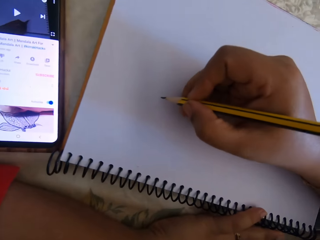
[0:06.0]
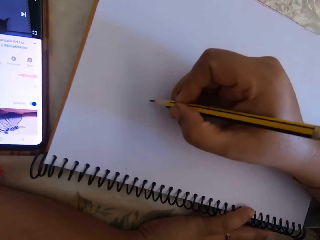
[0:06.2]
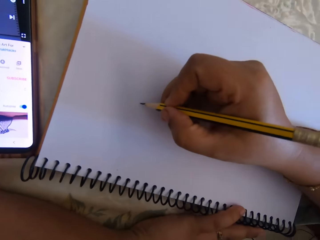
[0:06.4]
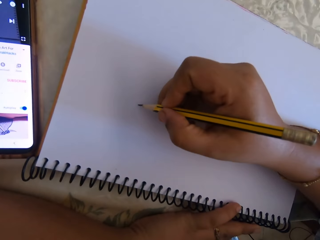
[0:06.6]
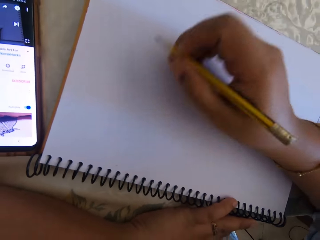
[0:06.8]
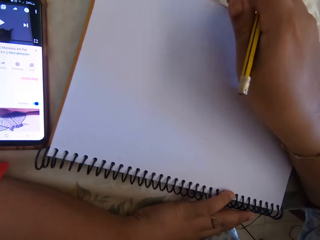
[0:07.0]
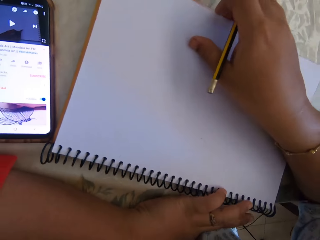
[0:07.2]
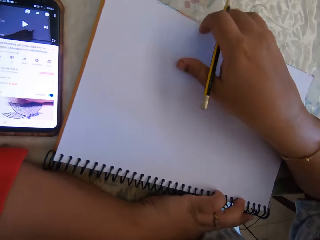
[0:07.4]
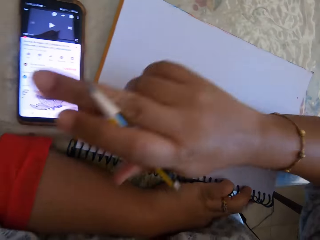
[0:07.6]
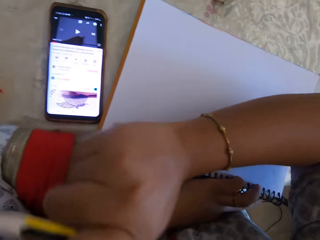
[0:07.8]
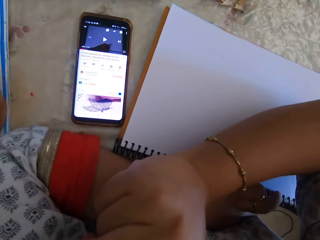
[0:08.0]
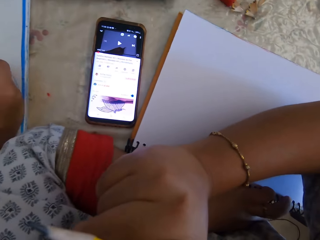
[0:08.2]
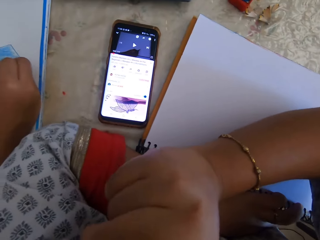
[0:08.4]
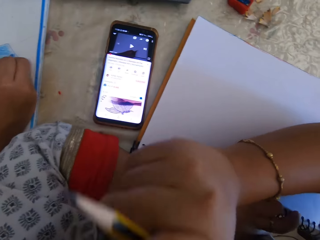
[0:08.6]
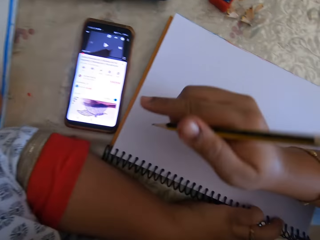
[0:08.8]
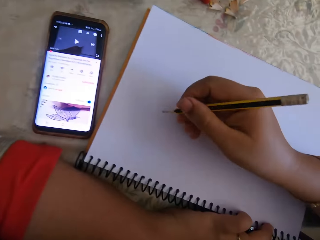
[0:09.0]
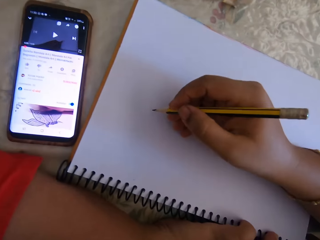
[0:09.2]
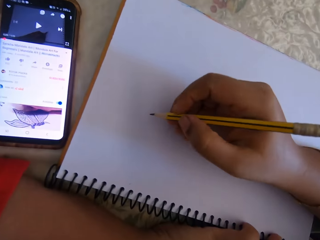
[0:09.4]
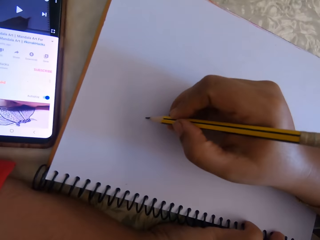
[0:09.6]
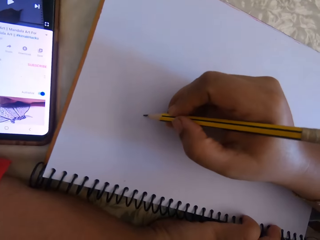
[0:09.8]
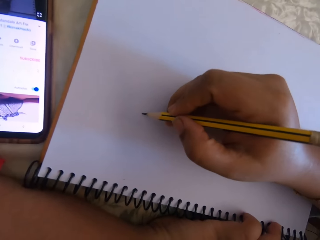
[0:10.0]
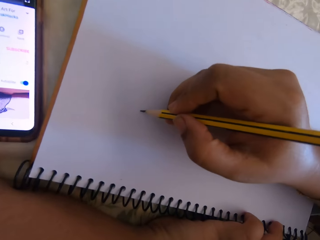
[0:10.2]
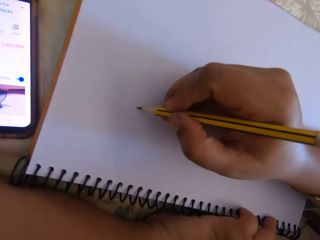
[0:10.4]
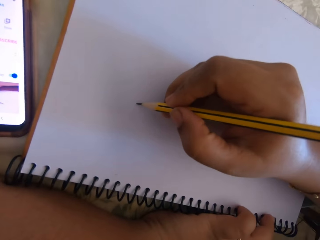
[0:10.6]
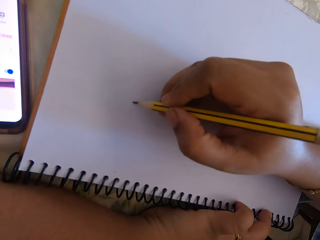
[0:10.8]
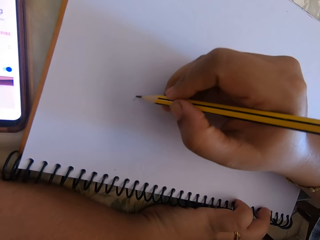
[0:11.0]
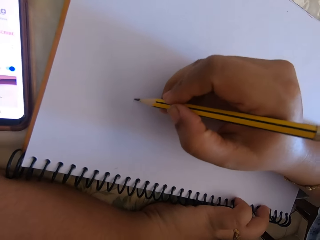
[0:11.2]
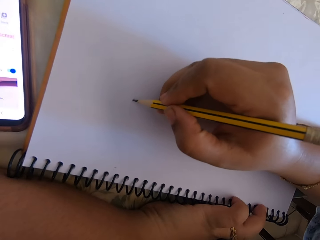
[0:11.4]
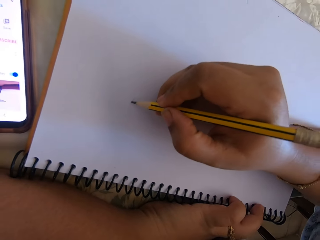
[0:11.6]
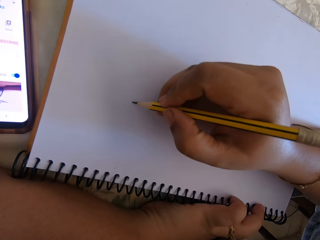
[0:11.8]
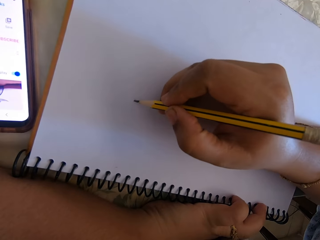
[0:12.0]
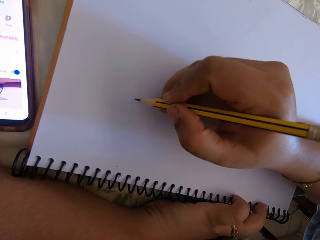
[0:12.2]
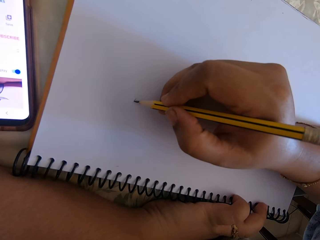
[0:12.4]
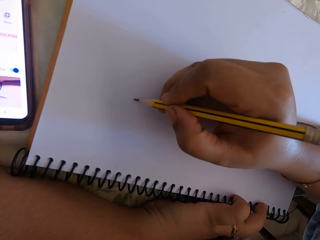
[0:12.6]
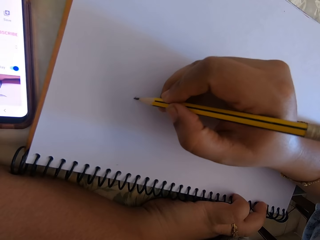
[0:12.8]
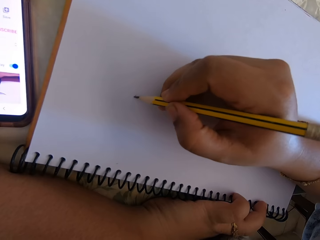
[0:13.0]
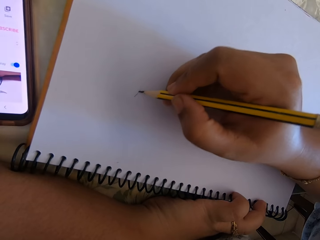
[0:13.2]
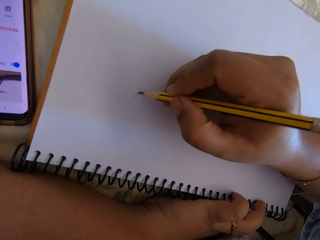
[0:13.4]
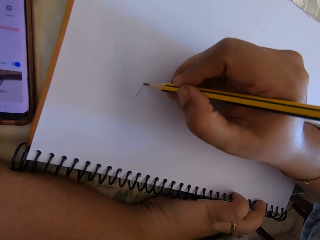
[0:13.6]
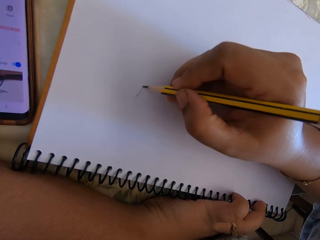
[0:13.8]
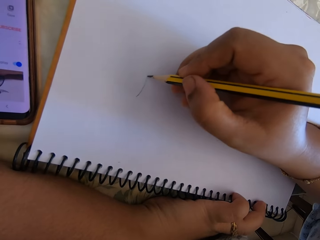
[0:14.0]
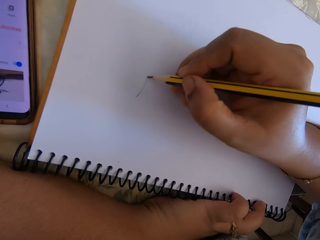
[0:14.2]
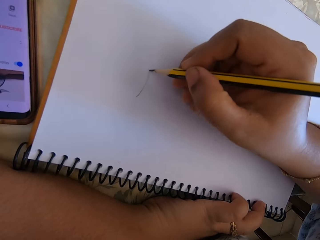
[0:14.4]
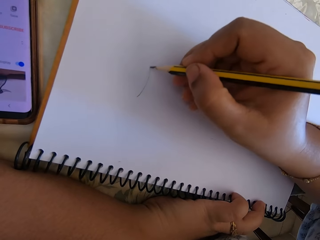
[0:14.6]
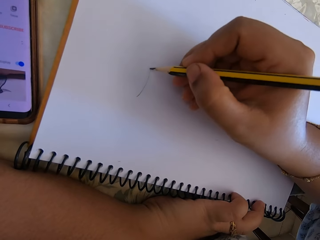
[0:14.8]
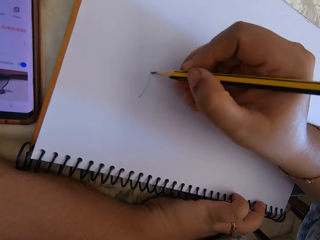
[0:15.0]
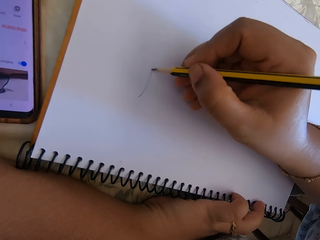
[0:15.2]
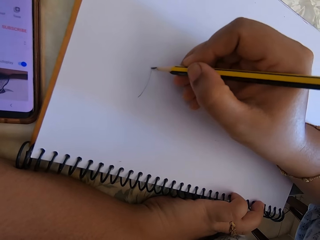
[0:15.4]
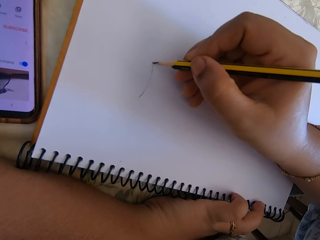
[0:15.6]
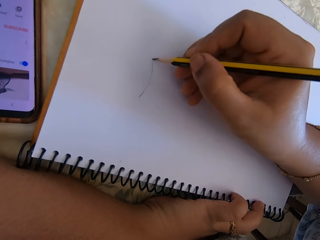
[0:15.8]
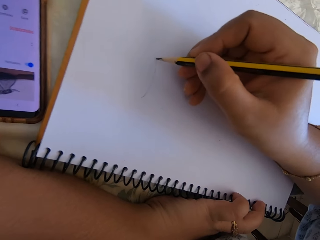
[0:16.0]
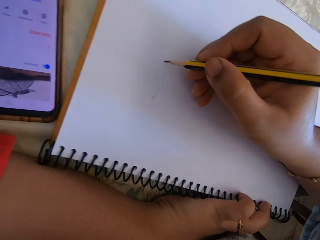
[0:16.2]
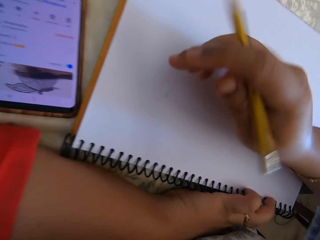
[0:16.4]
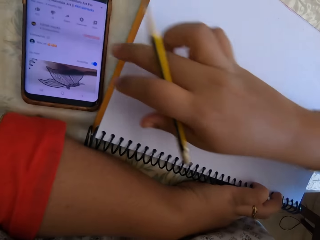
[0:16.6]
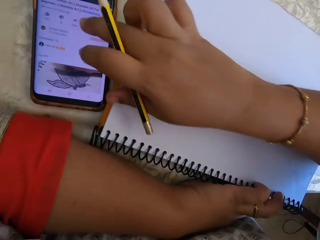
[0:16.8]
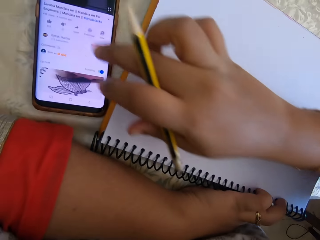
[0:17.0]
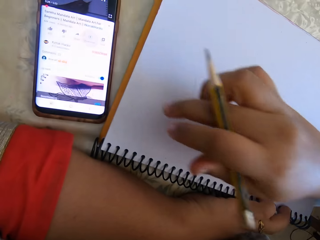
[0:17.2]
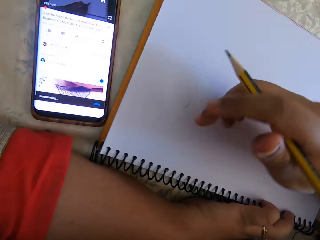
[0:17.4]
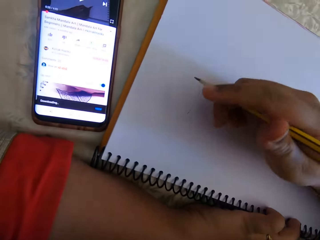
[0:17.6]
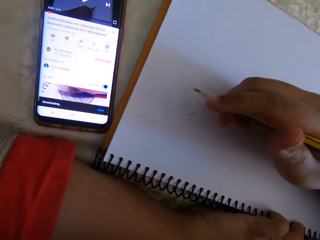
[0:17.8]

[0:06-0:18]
The lady talks. The camera wearer holds a pencil and draws on the book.

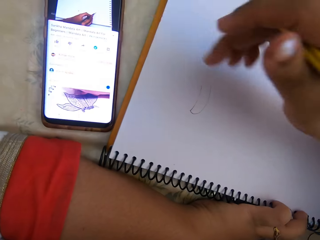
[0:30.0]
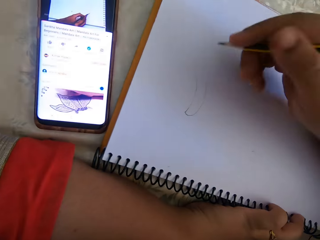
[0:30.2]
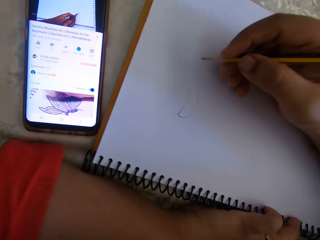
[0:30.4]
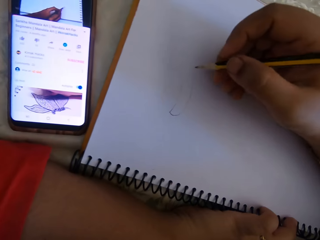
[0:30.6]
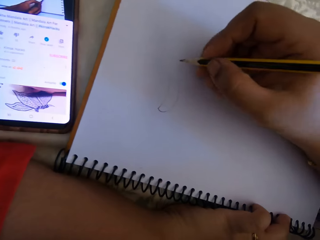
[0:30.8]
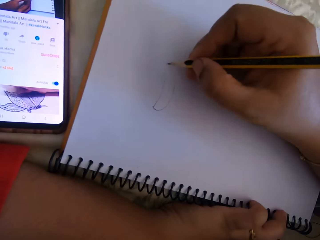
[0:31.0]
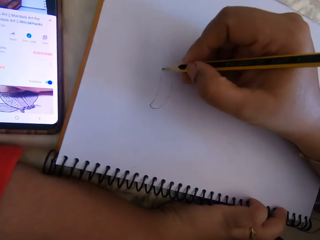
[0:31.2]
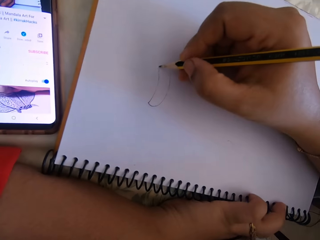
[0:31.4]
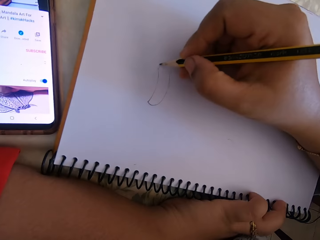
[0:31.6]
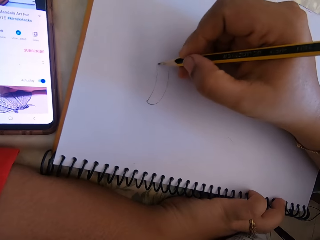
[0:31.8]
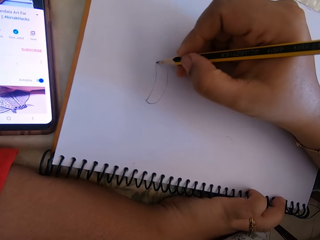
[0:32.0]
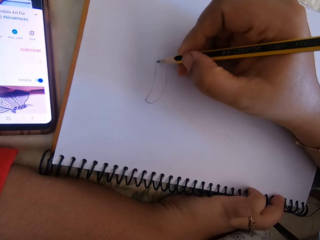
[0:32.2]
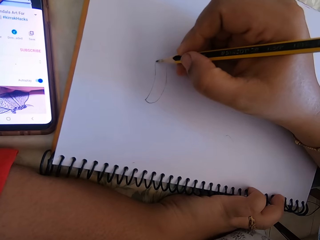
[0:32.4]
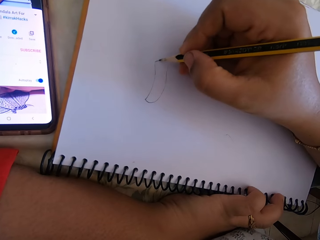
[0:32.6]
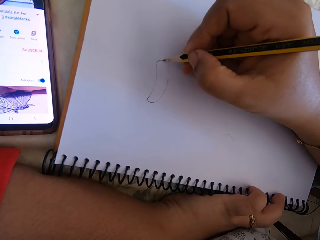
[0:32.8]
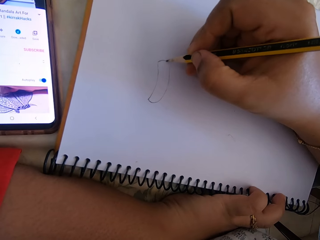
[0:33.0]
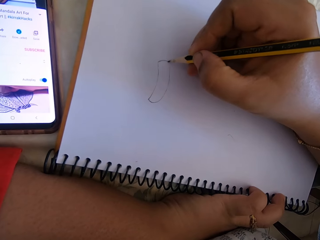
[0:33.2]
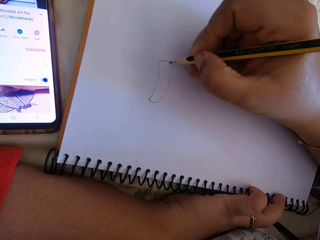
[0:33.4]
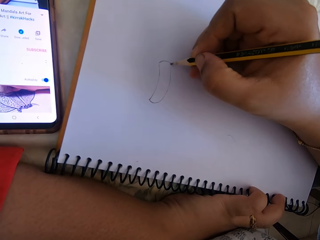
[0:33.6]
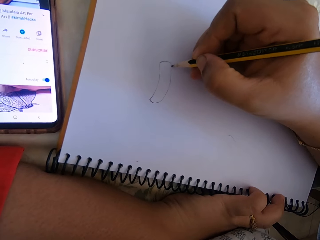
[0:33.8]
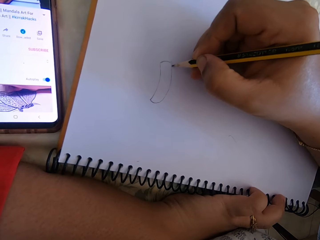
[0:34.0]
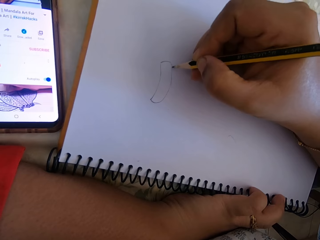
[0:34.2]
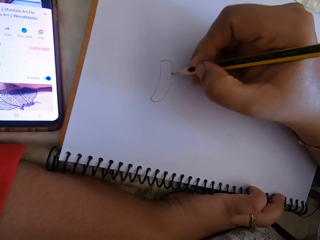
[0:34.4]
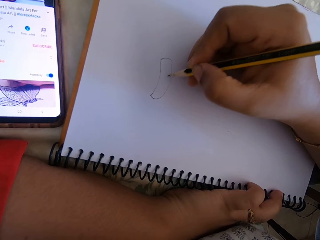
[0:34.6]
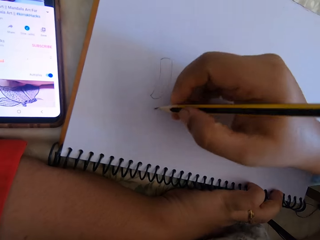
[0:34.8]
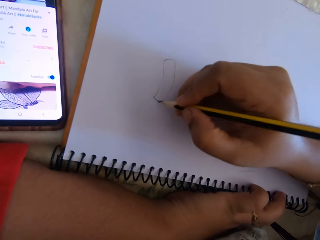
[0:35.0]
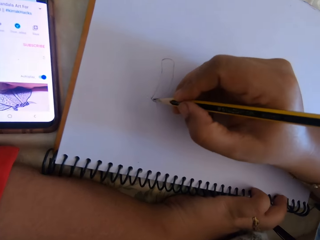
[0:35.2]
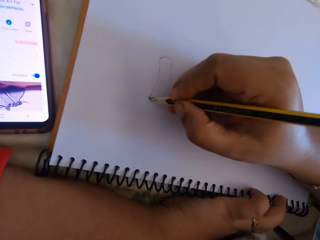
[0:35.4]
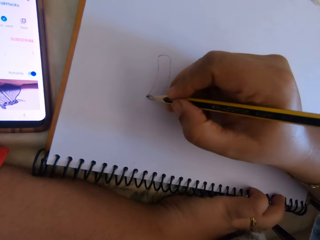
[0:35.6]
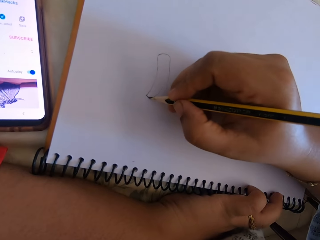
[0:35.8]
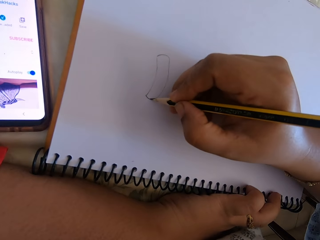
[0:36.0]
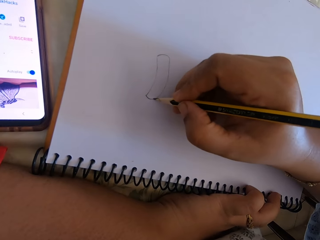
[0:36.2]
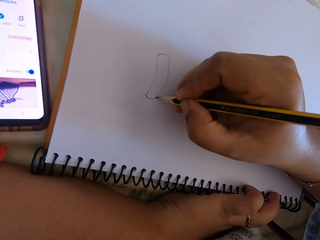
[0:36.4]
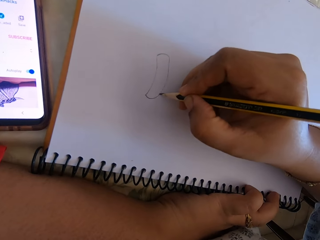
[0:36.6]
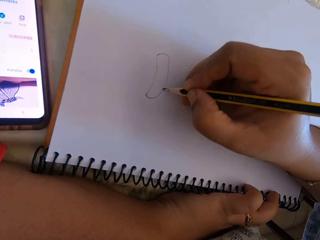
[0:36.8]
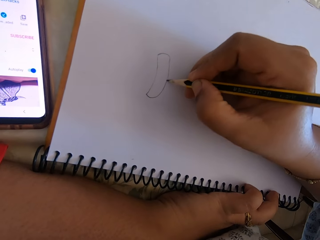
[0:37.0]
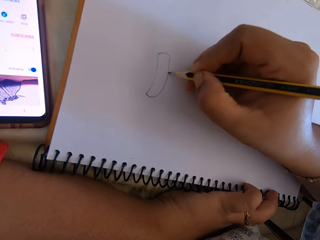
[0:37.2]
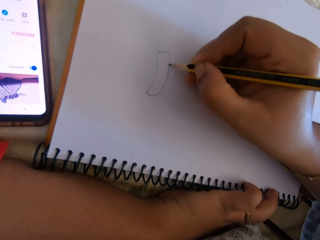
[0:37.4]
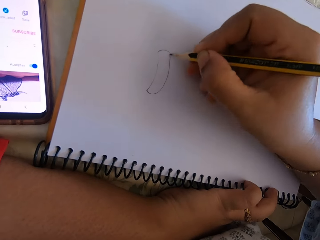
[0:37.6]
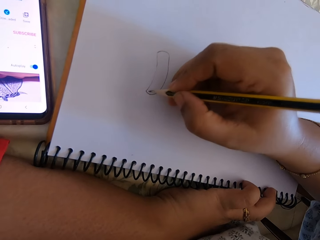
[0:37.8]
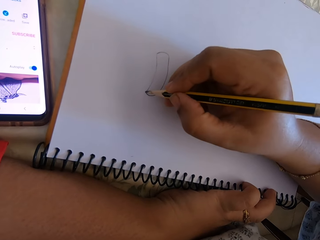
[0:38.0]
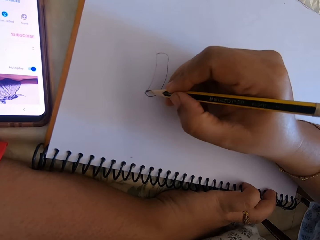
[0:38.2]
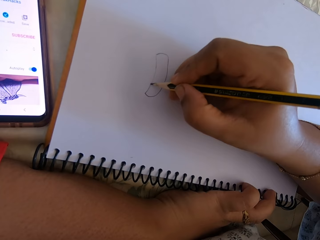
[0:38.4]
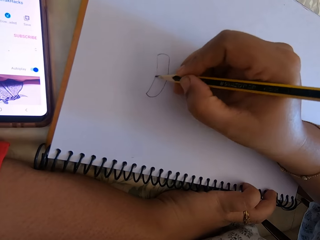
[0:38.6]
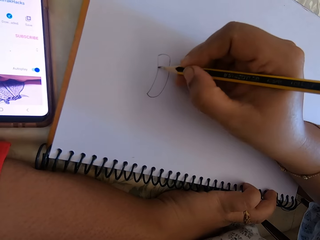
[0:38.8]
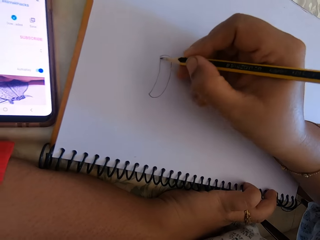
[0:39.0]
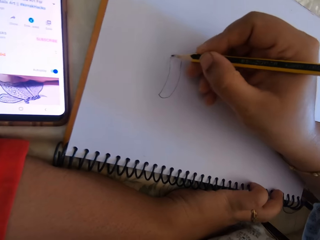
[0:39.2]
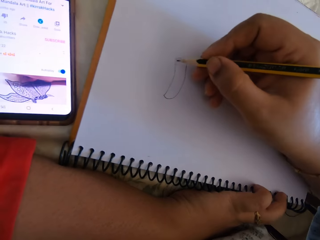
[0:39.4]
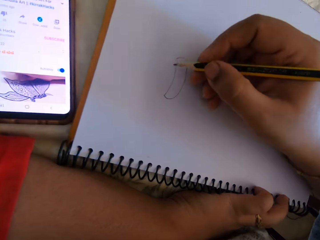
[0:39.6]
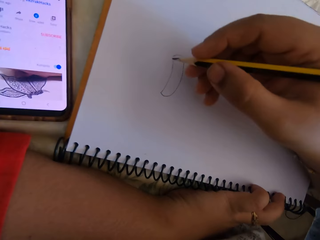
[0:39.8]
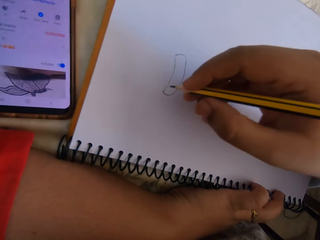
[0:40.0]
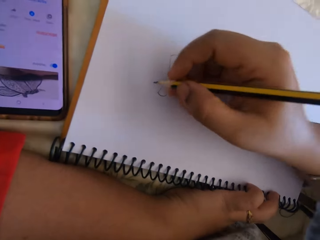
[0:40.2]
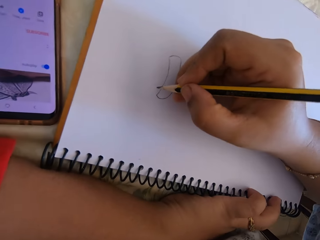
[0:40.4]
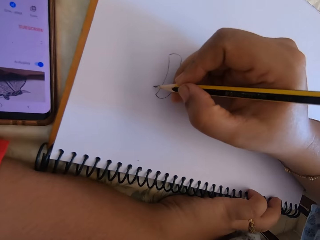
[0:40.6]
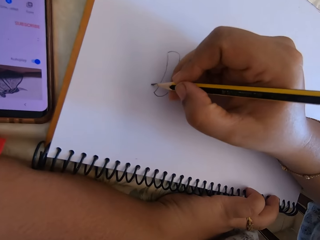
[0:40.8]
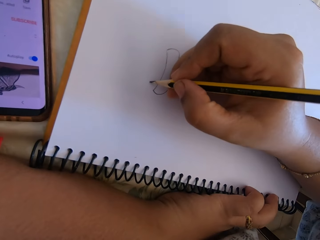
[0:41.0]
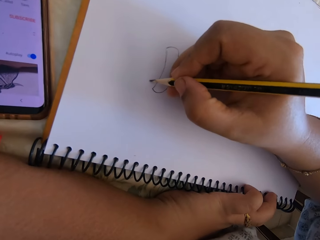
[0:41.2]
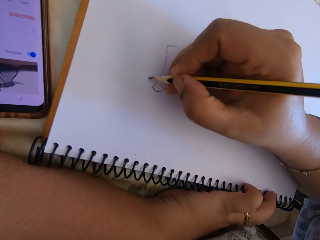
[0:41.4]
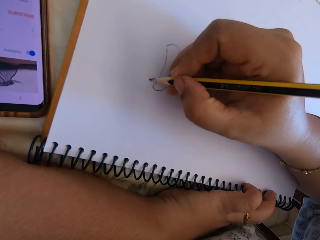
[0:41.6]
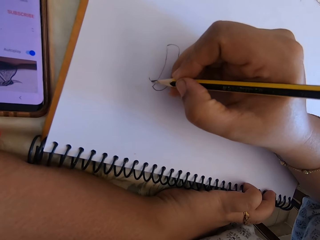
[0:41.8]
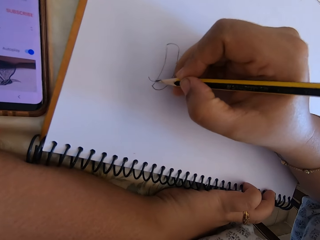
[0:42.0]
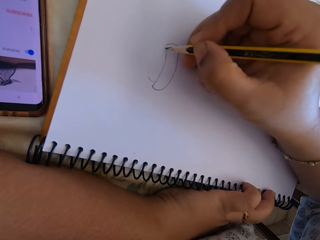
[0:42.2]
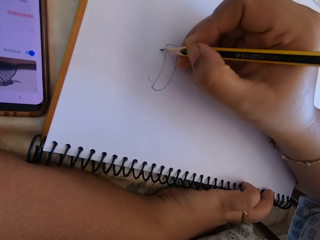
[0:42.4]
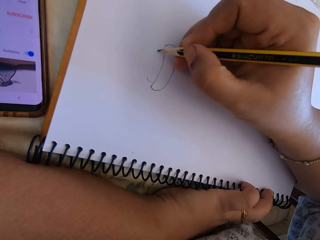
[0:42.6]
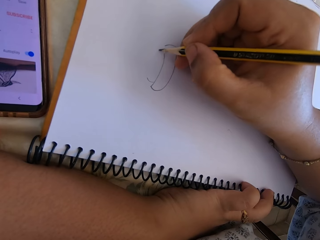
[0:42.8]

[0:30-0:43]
The camera wearer touches the phone. They draw on the paper.
